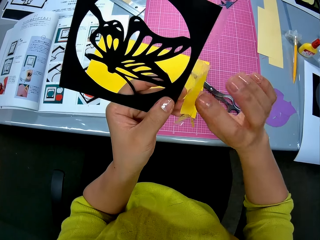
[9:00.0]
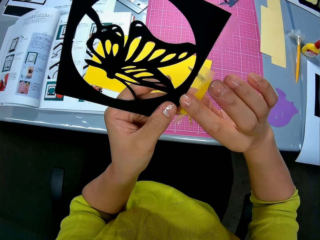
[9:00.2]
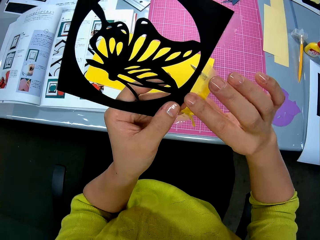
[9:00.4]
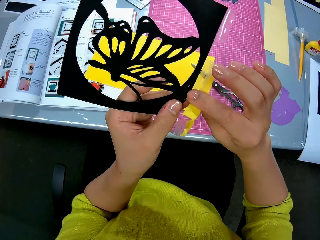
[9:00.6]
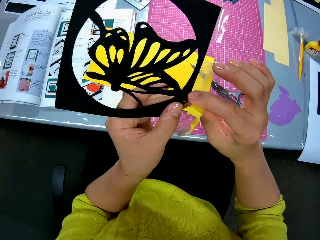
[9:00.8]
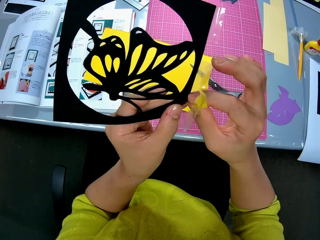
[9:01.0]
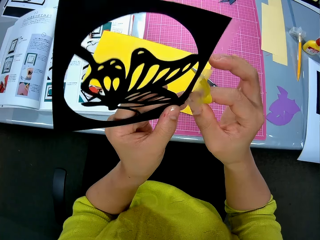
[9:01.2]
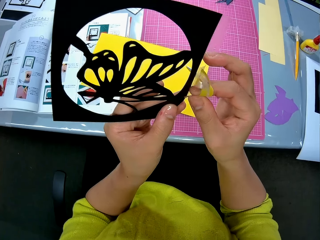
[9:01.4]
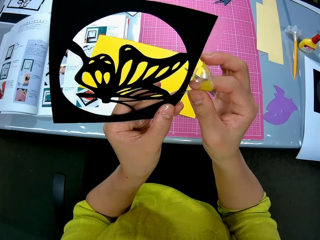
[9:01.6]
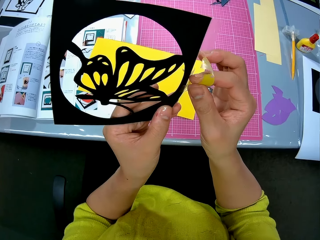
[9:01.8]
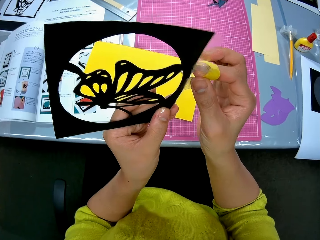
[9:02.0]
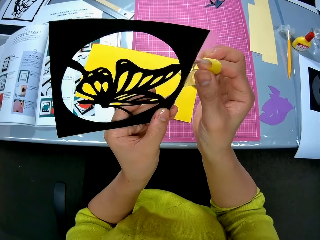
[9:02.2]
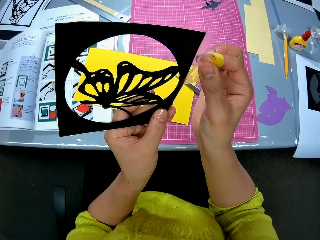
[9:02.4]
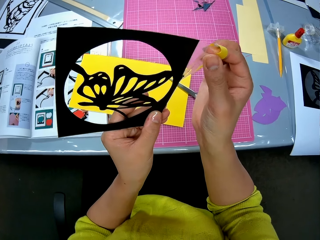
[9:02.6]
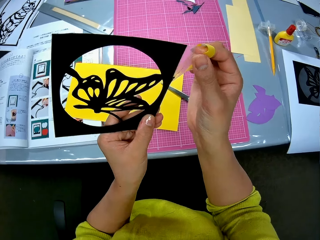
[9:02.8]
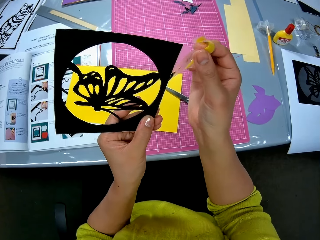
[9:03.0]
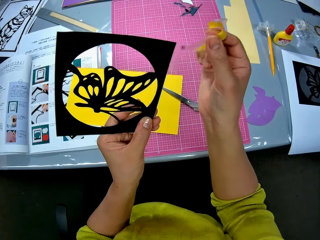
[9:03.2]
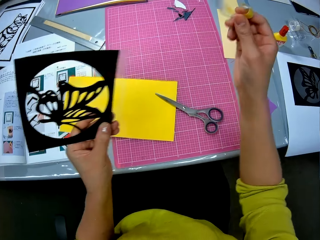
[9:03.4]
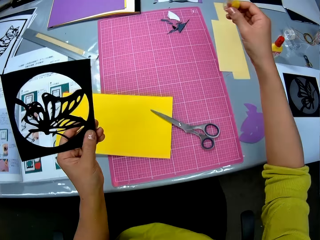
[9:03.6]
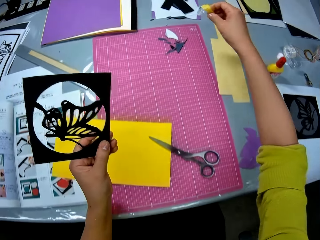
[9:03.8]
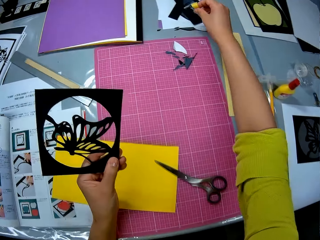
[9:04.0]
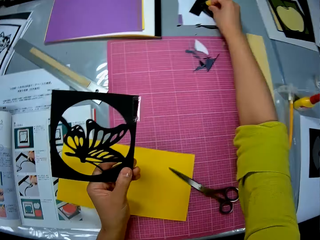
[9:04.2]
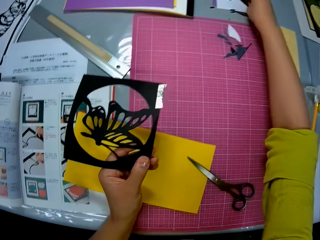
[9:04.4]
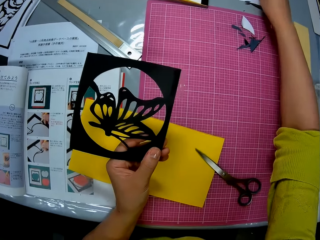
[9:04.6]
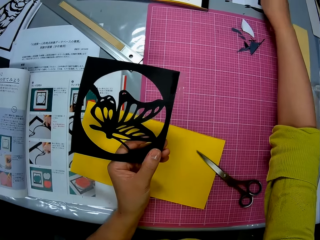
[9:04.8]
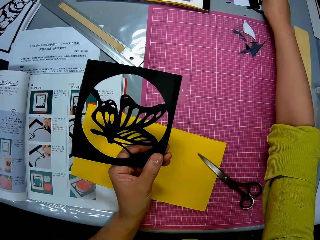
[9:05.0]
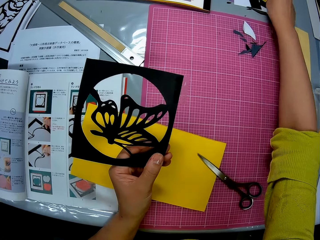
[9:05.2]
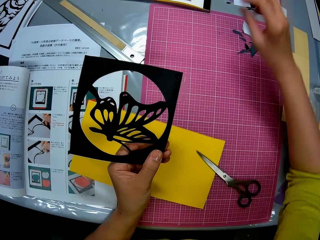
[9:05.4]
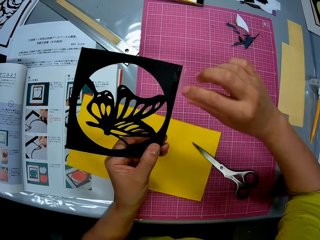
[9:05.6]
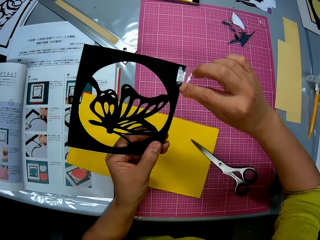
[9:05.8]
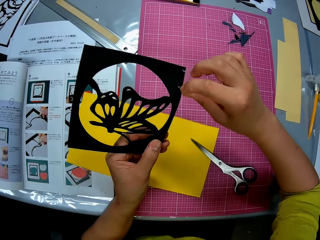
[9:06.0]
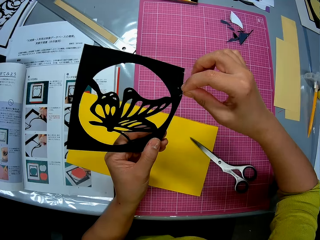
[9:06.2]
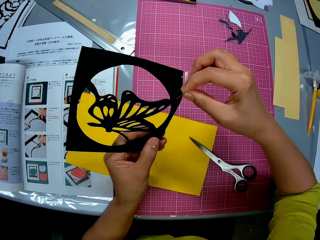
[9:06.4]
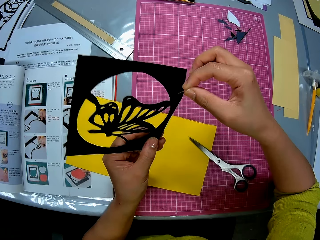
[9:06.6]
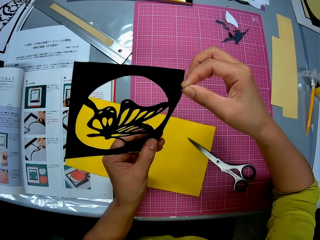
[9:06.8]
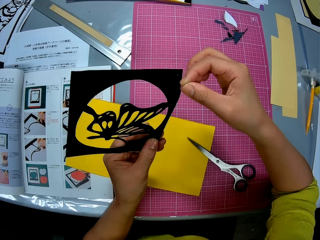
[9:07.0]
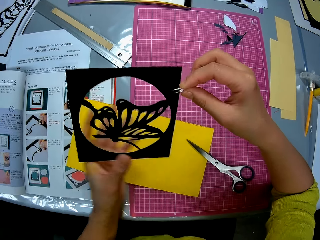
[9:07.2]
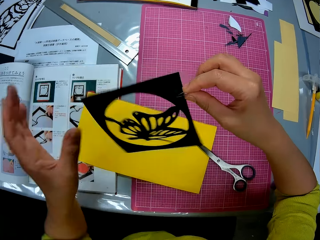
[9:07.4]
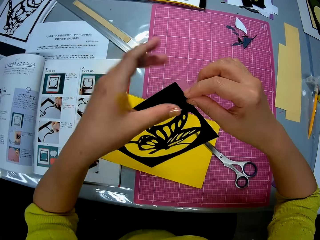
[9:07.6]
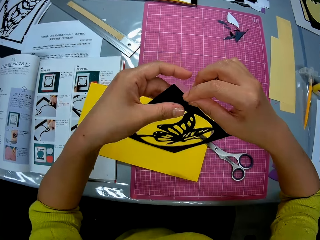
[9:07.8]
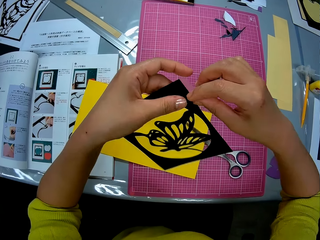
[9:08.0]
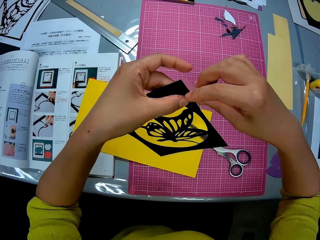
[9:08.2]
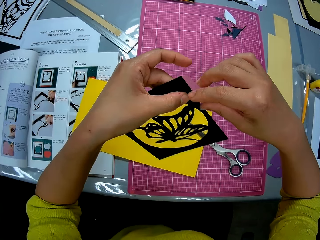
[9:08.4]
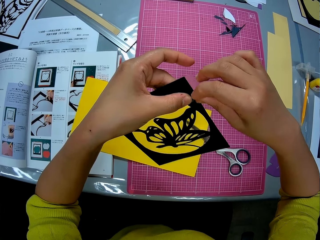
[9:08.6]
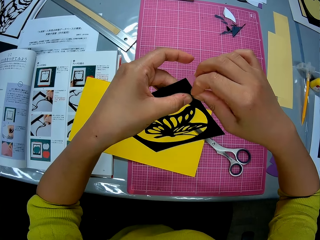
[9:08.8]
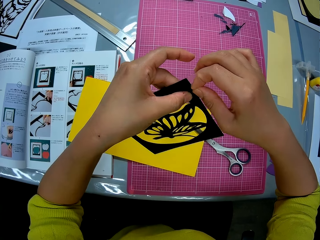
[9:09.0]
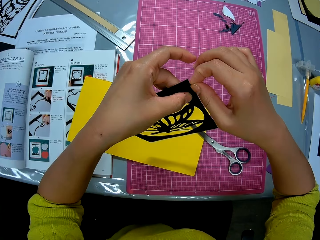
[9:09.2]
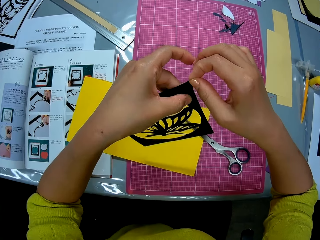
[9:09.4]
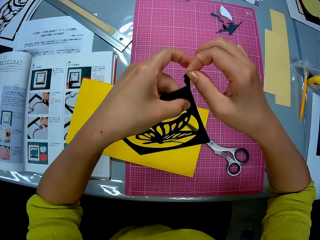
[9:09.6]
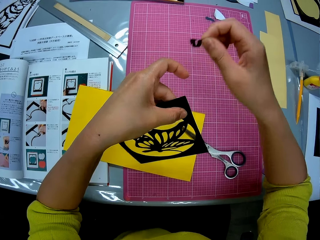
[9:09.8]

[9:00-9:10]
The camera wearer puts the sellotape in her right hand on the table. She removes another sellotape on the butterfly cutout in her left hand with her right hand.

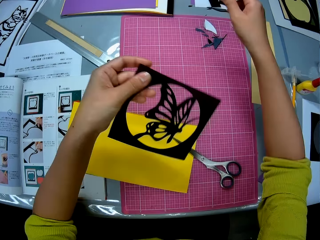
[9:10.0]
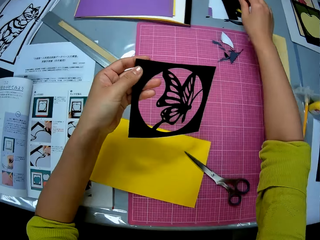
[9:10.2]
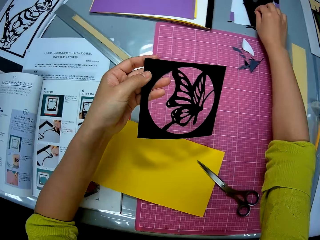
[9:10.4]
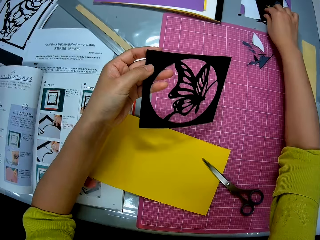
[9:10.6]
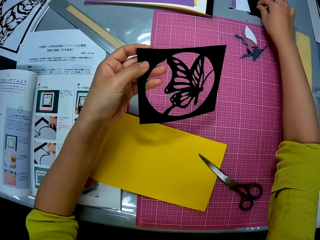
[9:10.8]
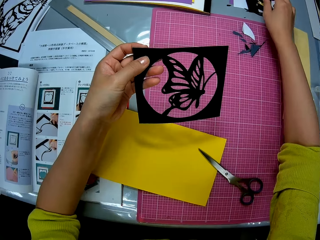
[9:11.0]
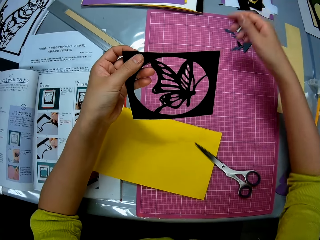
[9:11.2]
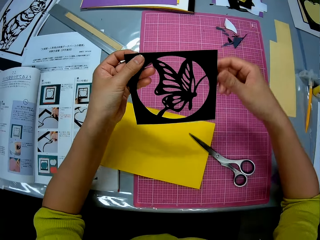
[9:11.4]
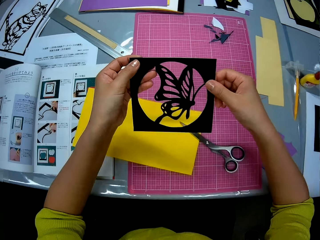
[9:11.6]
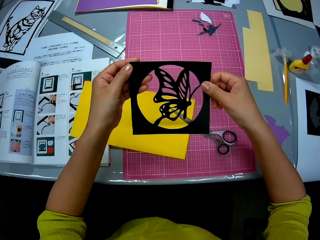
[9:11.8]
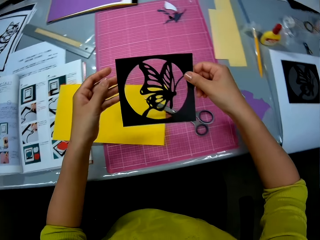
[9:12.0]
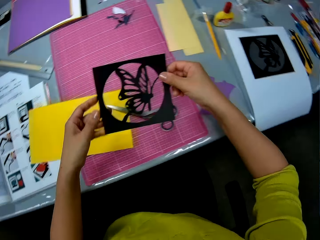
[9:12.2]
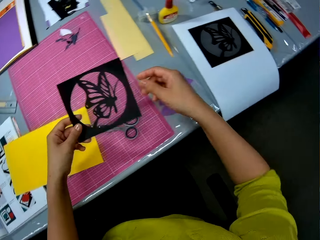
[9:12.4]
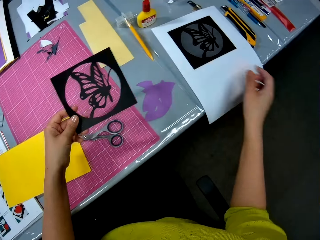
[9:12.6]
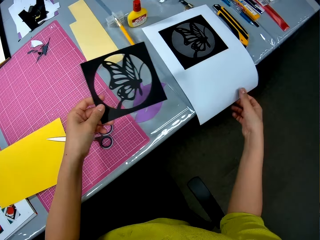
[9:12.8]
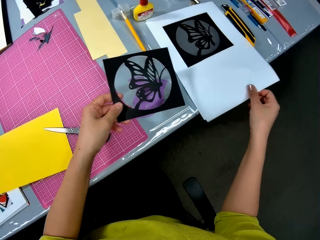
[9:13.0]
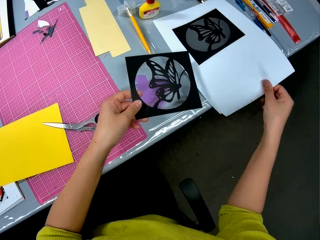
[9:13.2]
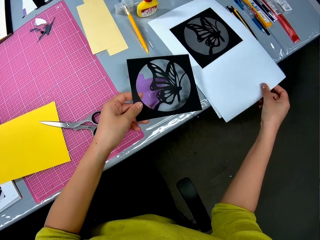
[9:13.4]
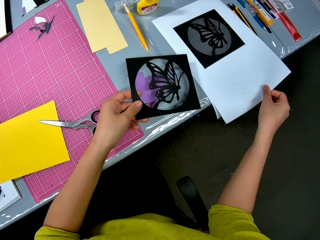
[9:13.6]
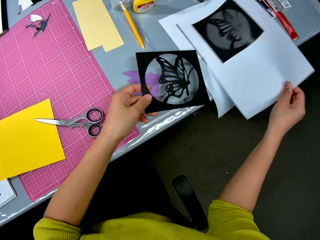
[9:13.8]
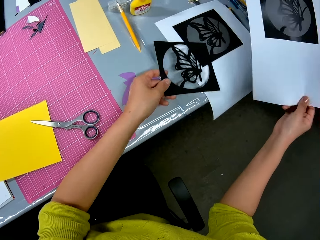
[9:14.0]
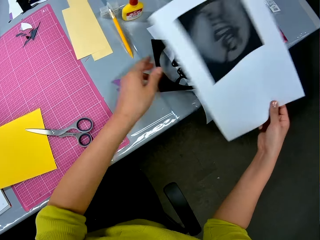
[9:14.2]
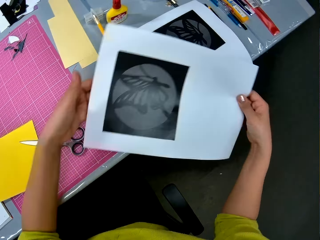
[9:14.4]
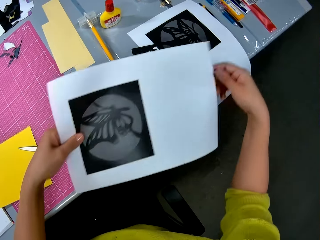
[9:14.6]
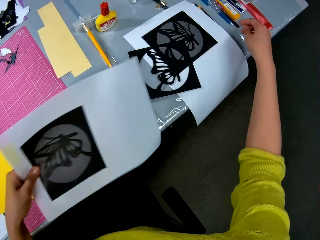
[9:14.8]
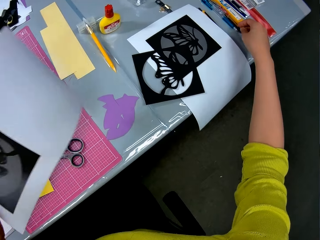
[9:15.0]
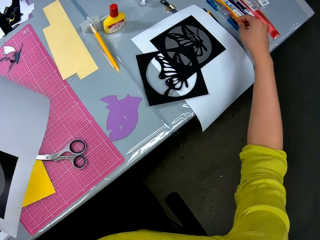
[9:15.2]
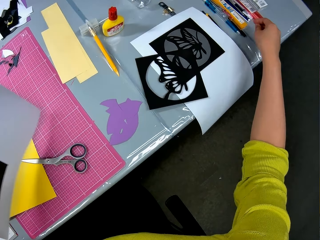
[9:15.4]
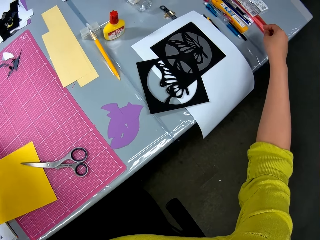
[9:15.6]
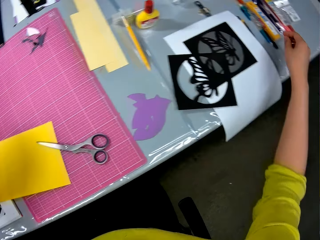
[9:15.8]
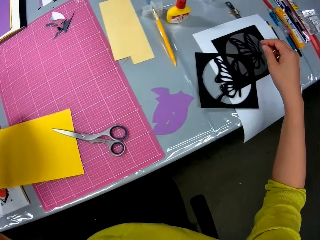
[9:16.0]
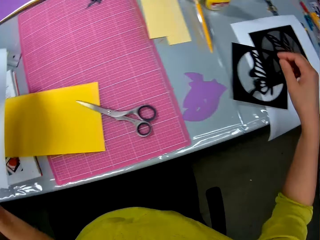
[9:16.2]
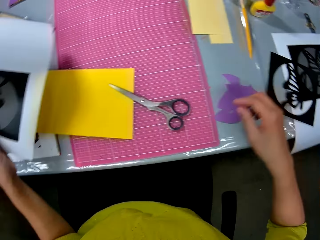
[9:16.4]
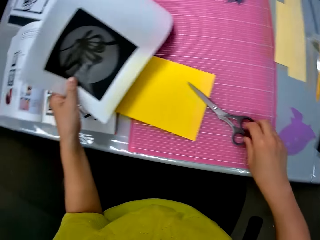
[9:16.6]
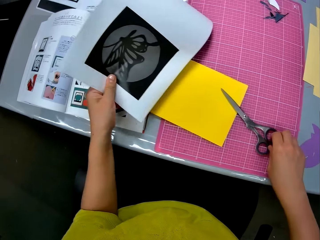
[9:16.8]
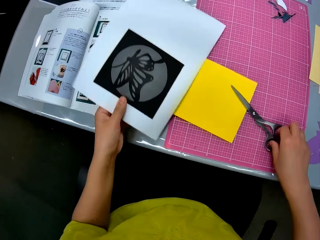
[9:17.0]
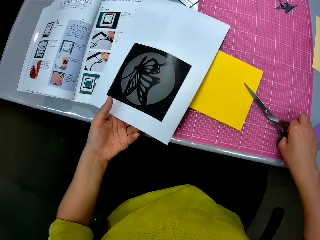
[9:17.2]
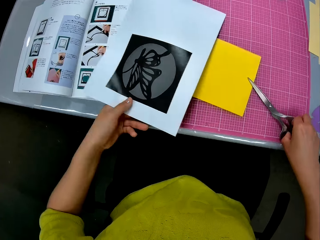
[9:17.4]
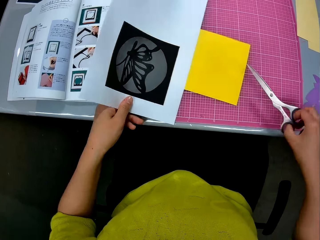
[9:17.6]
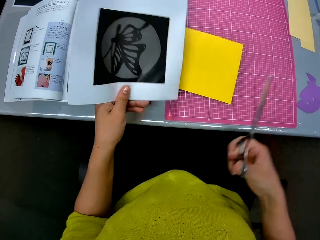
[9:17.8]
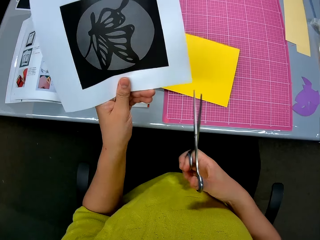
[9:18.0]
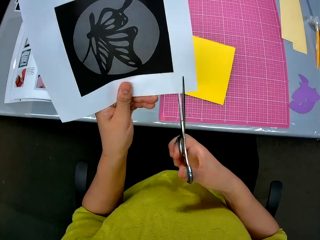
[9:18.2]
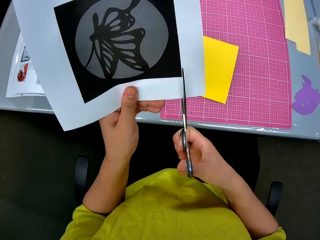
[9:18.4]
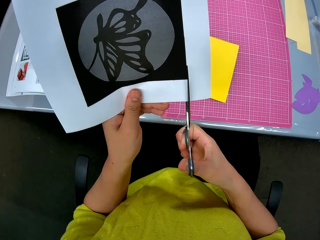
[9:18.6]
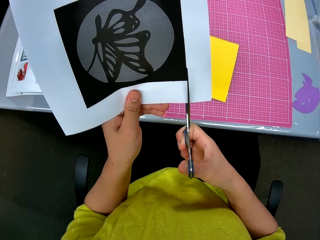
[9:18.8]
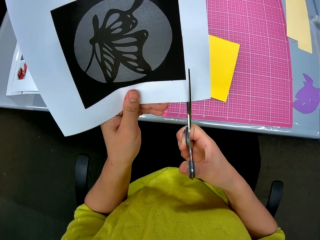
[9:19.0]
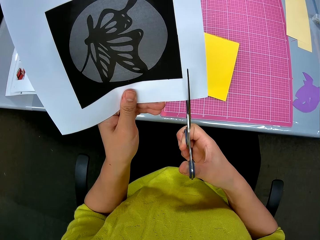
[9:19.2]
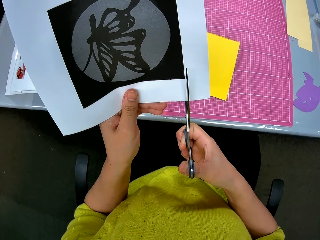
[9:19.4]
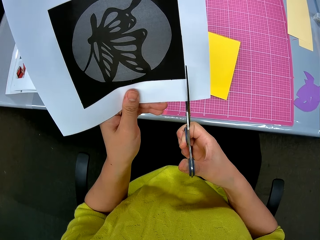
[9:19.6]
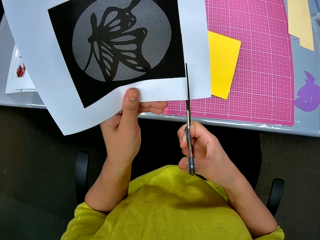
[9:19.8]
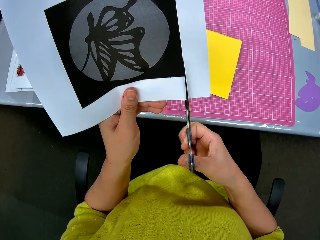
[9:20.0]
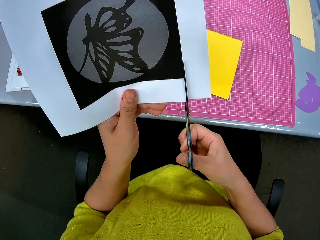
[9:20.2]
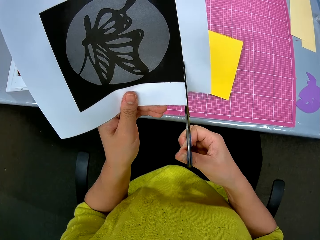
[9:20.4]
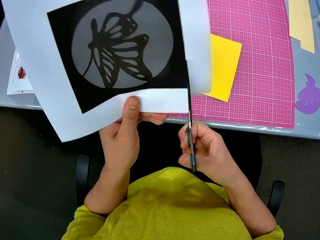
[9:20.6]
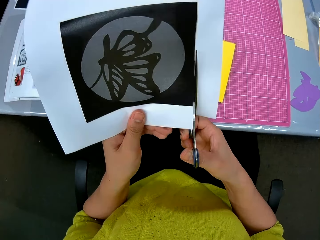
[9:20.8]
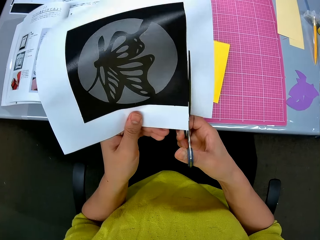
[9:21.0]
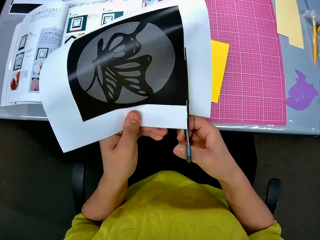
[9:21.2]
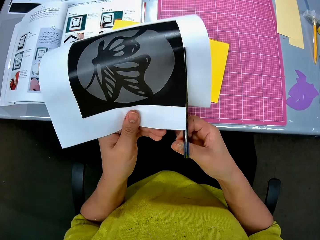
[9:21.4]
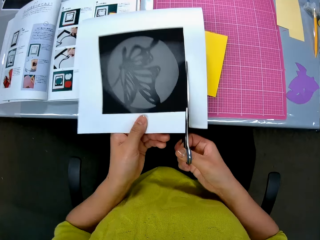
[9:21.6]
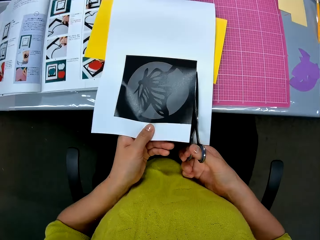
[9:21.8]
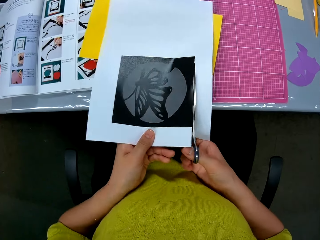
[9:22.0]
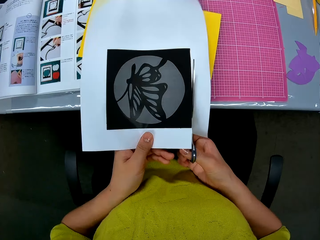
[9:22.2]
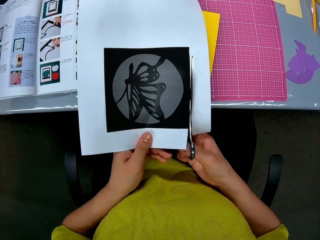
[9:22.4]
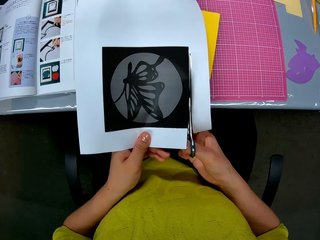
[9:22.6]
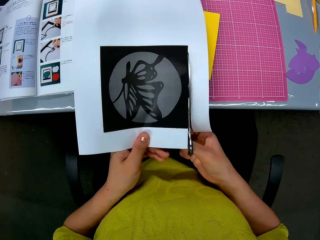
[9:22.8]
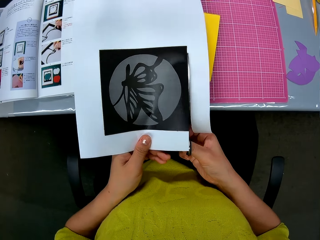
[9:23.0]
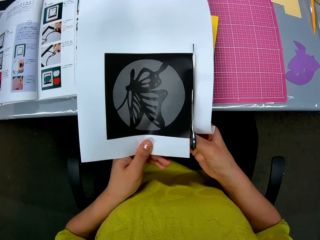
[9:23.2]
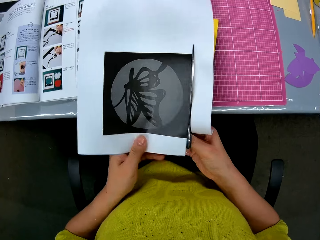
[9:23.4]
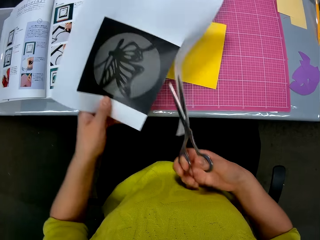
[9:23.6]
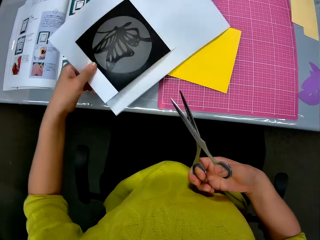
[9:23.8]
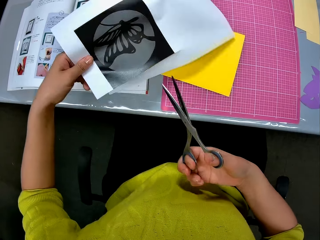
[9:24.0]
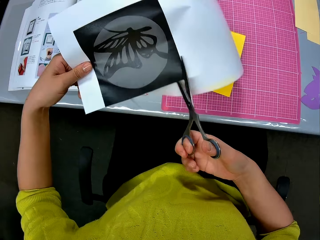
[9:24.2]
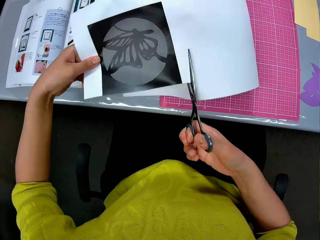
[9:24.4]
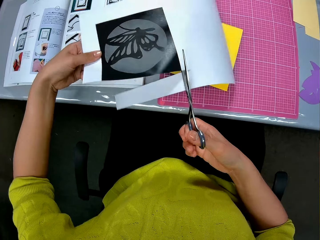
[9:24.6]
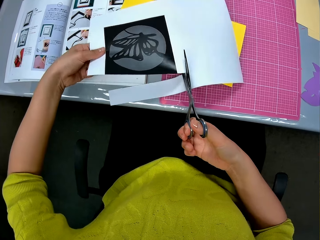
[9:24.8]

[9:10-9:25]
The camera wearer puts the sellotape in her right hand on the table. She holds the butterfly cutout with both hands. She picks up a paper on the table with her right hand. She puts the butterfly cutout in her left hand on a paper on the table. She passes the paper in her right hand to her left hand. She picks up a pair of scissors on a cutting mat on the table with her right hand. She trims the butterfly print on the paper in her left hand with the scissors in her right hand.
